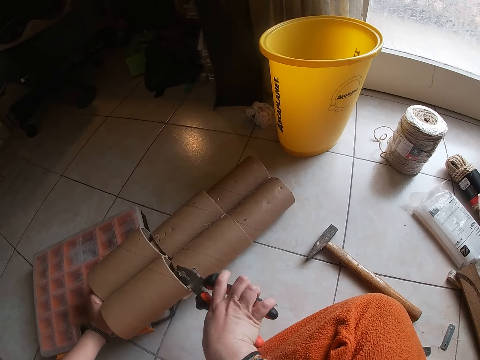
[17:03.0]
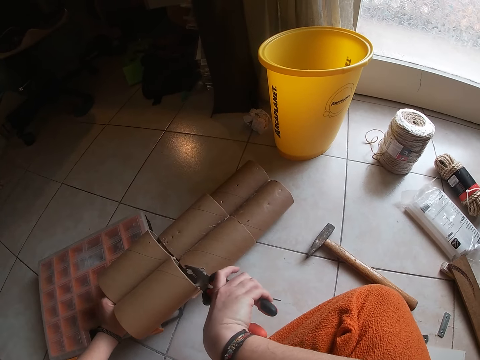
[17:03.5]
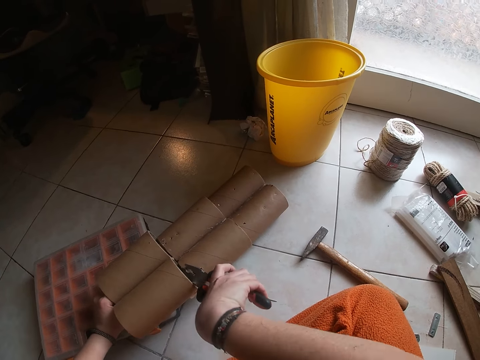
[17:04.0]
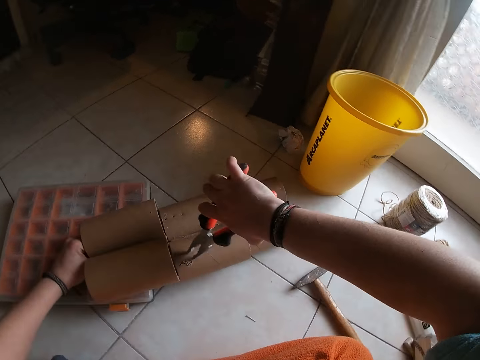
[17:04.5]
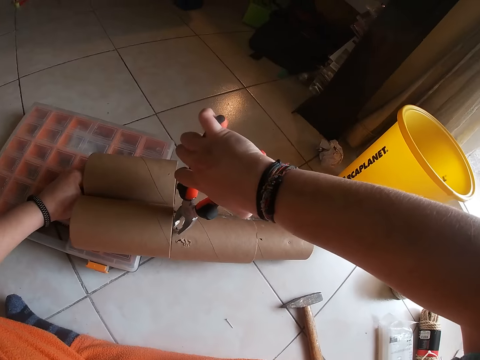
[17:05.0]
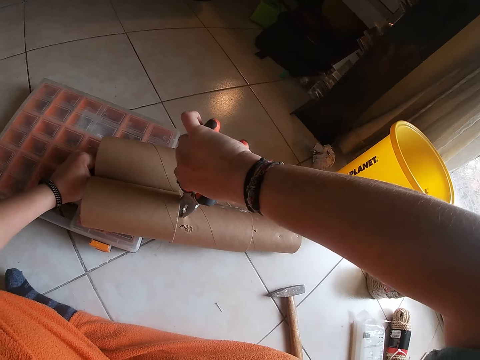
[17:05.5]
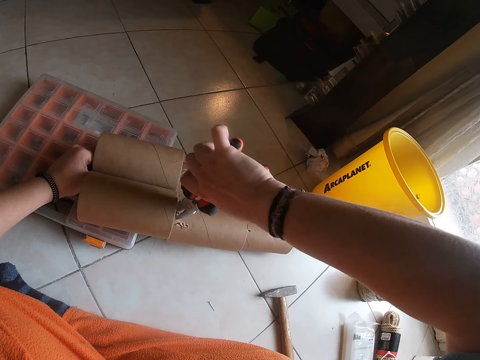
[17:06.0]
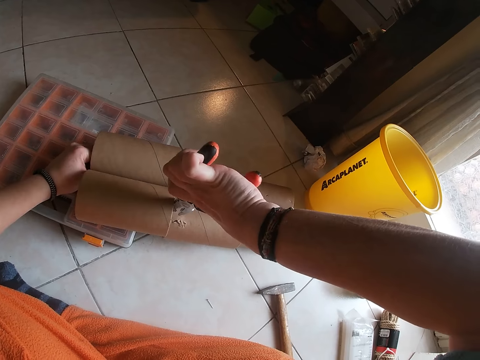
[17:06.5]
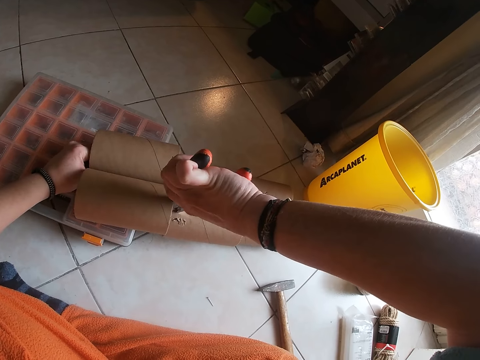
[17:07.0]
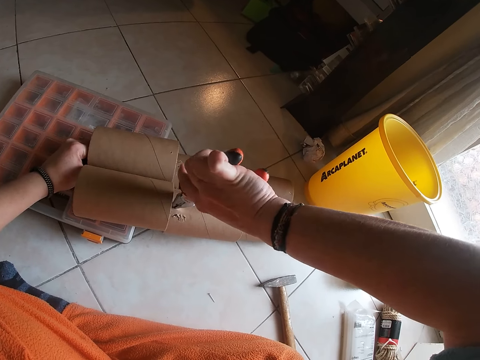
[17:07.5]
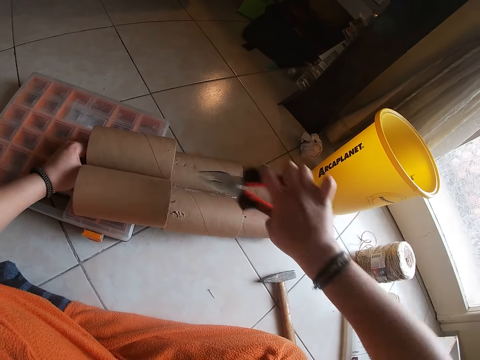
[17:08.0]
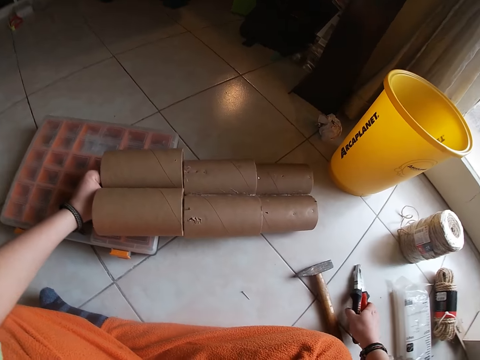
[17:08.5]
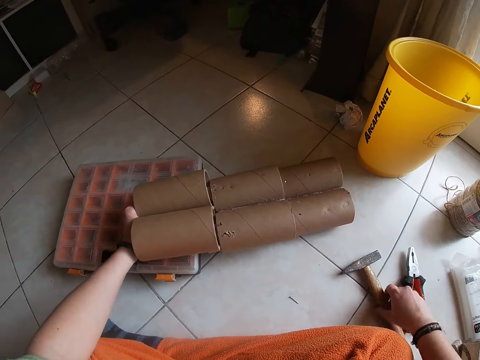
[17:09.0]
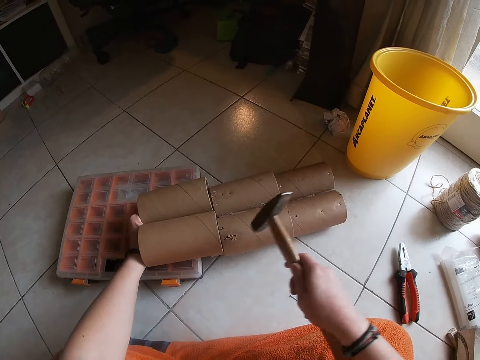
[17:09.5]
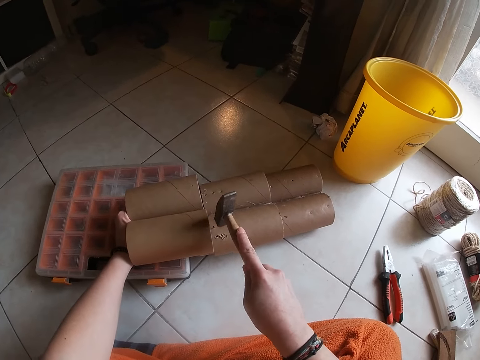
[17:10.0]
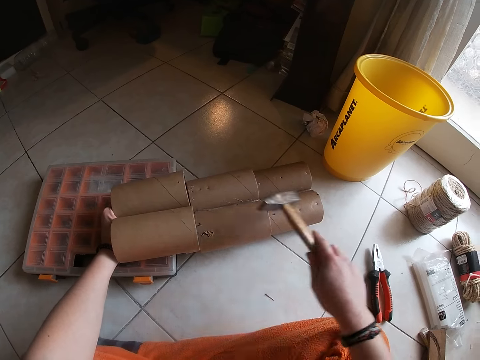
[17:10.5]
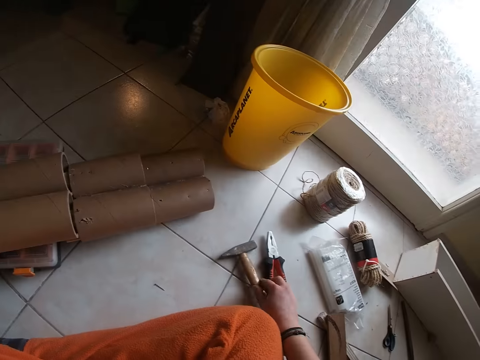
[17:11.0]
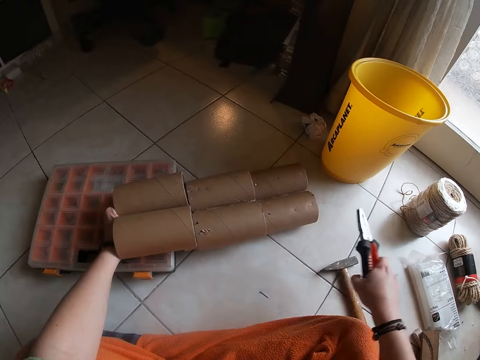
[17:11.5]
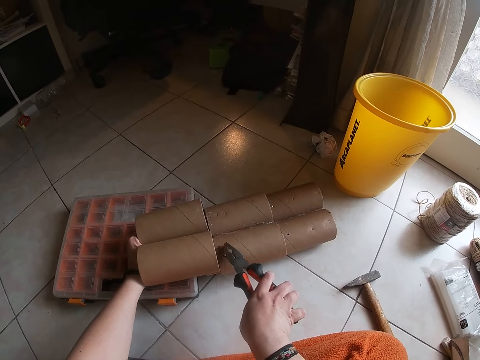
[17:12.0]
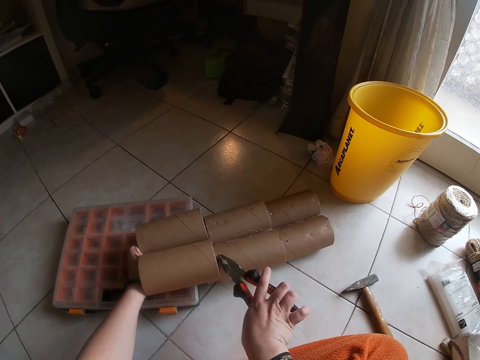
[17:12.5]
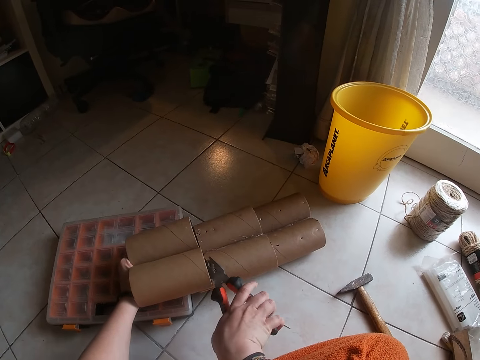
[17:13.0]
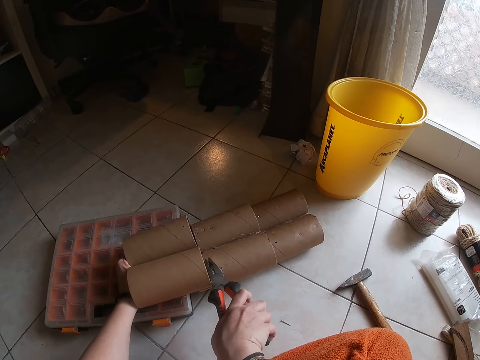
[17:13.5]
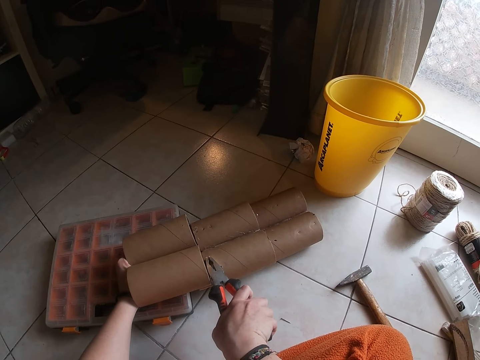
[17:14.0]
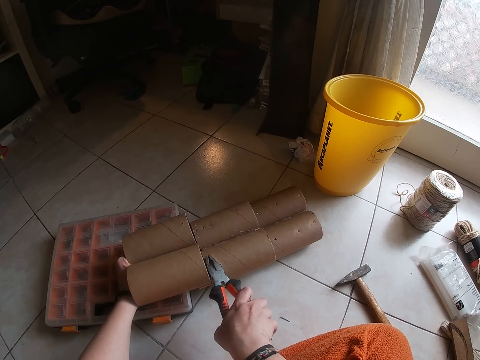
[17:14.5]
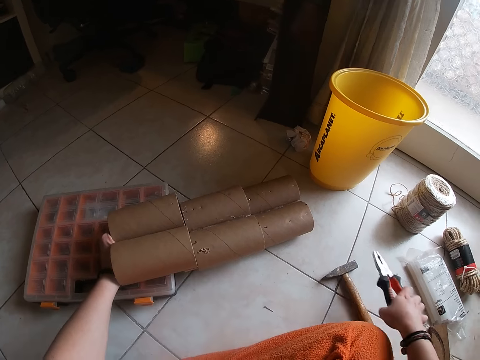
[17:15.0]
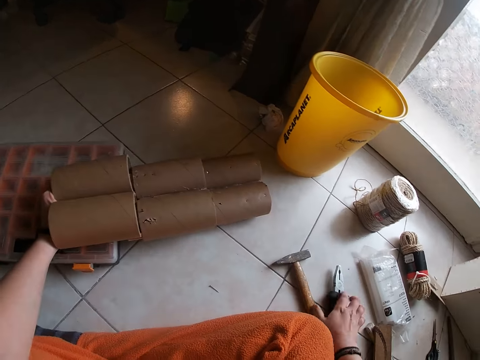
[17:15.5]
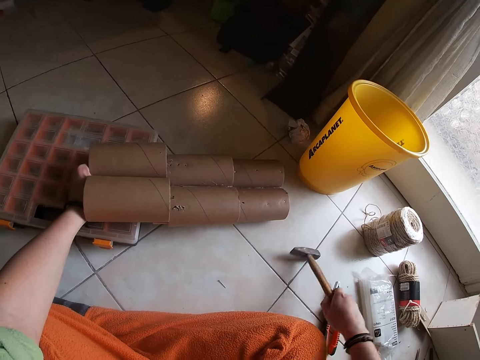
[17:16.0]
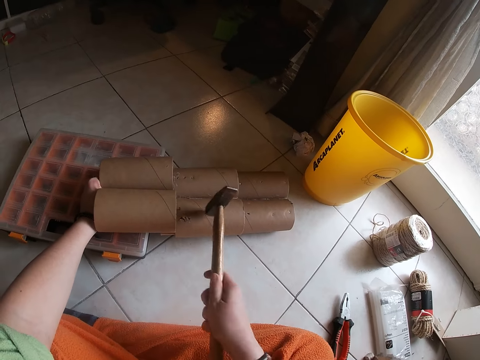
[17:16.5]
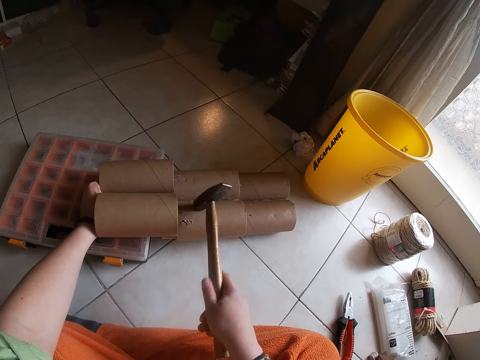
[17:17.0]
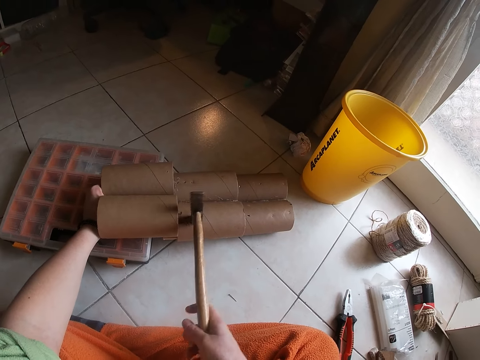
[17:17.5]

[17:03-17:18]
The camera wearer holds the nail with the pliers. She drops the pliers on the floor with her right hand. She picks up the hammer from the floor with her right hand. She hits the nail on the stack of cardboard tubes on the box on the floor with the hammer in her right hand. She puts down the hammer. She picks the pliers from the floor with her right hand. She touches the nail on the stack of cardboard on the floor with the pliers in her right hand. She holds the nail with the pliers. She drops the pliers on the floor with her right hand. She picks up the hammer from the floor with her right hand.

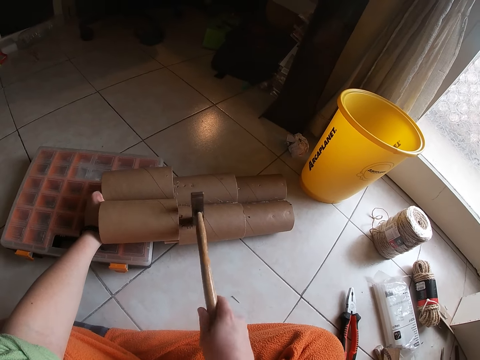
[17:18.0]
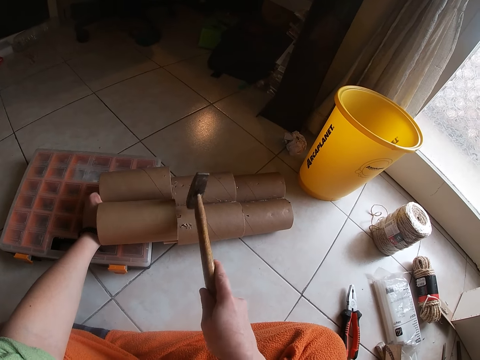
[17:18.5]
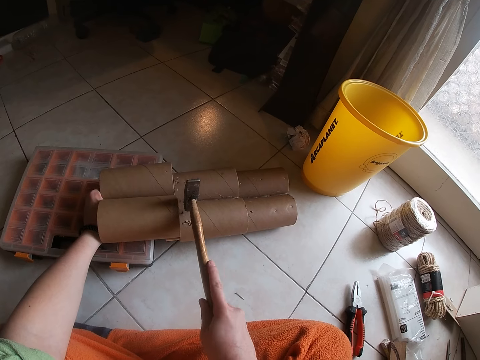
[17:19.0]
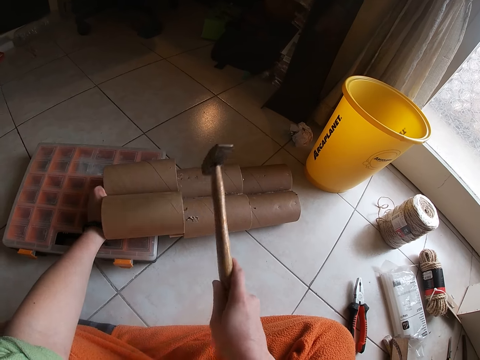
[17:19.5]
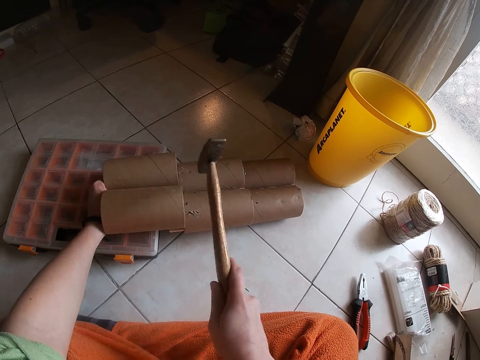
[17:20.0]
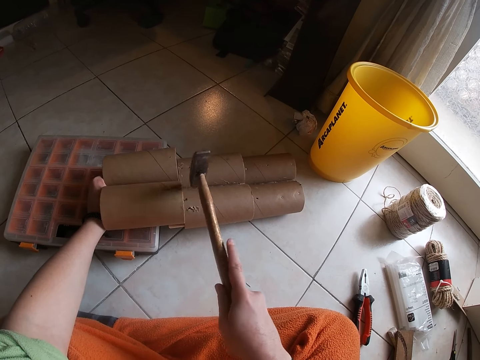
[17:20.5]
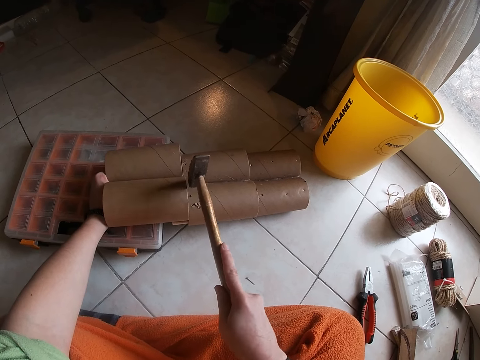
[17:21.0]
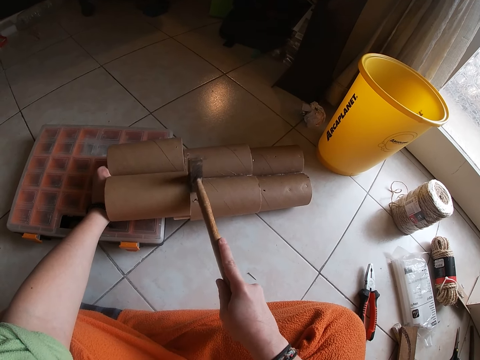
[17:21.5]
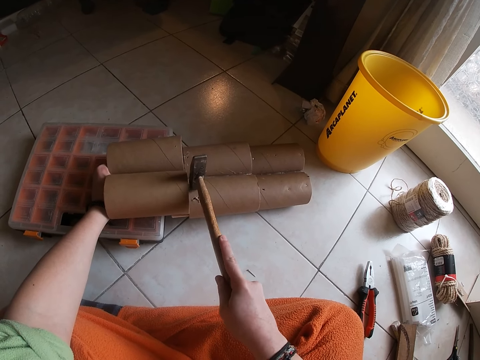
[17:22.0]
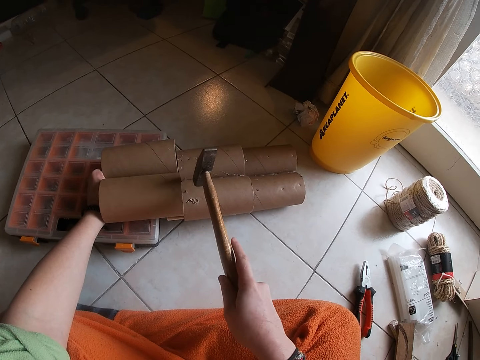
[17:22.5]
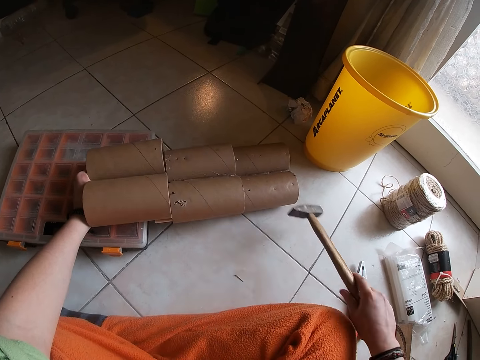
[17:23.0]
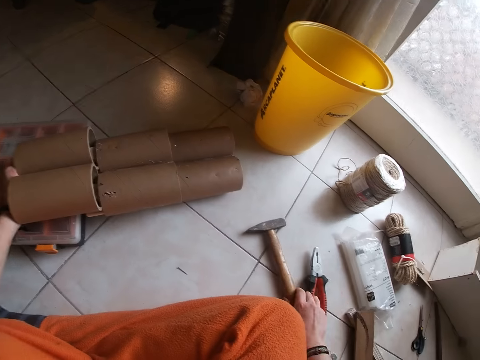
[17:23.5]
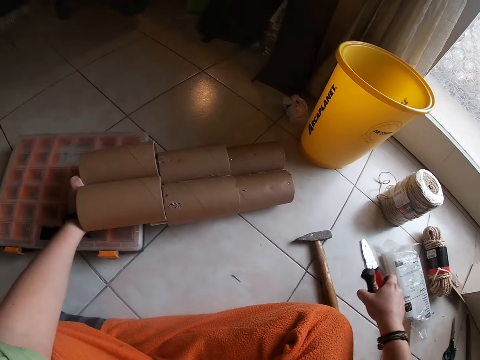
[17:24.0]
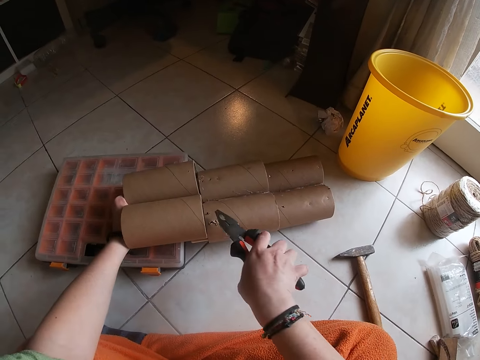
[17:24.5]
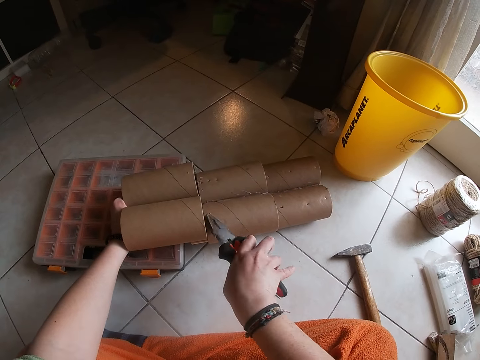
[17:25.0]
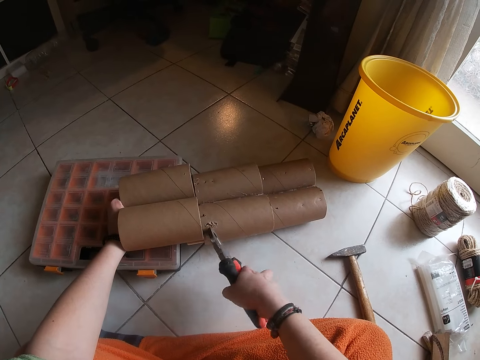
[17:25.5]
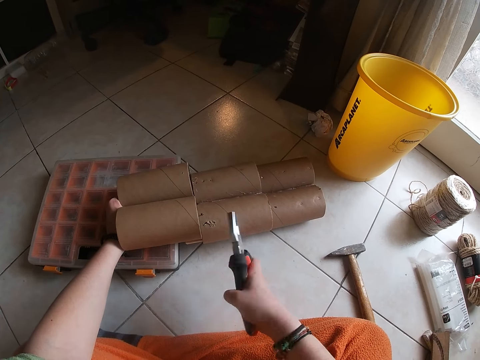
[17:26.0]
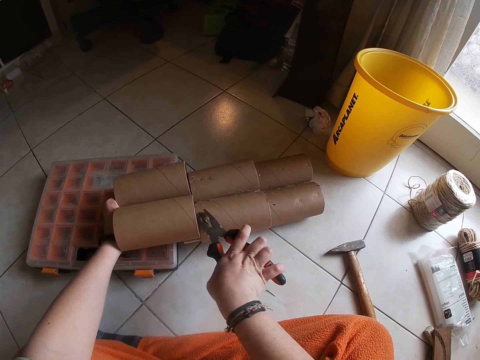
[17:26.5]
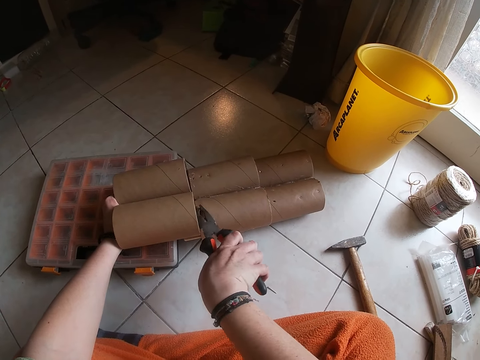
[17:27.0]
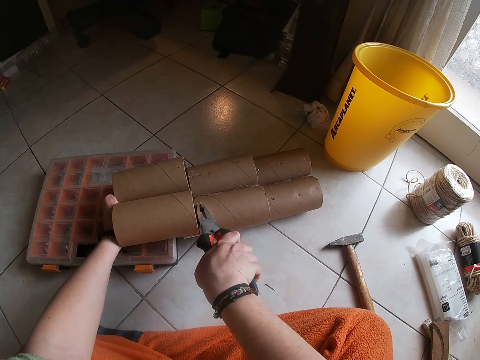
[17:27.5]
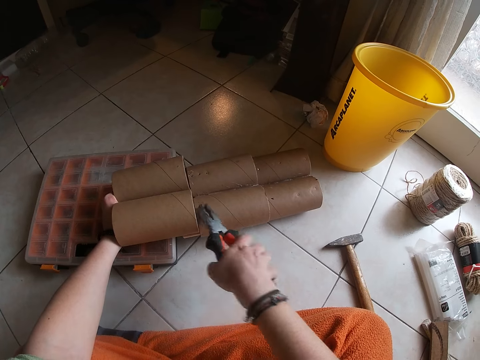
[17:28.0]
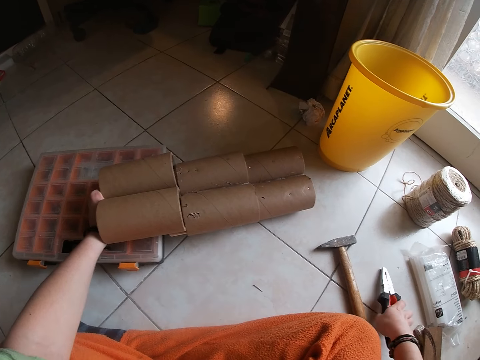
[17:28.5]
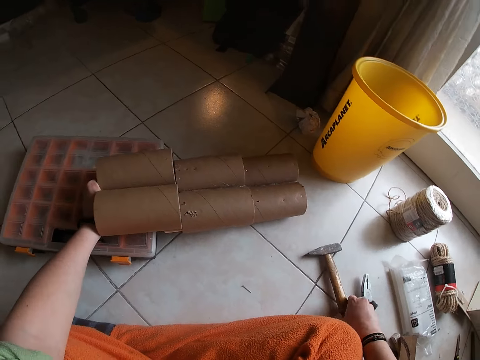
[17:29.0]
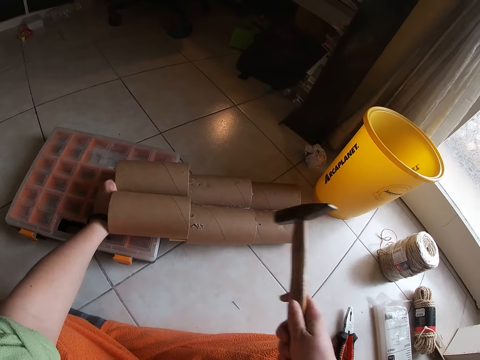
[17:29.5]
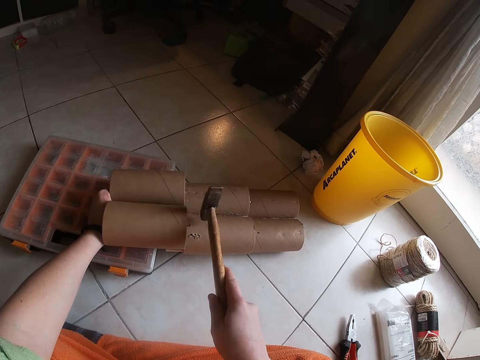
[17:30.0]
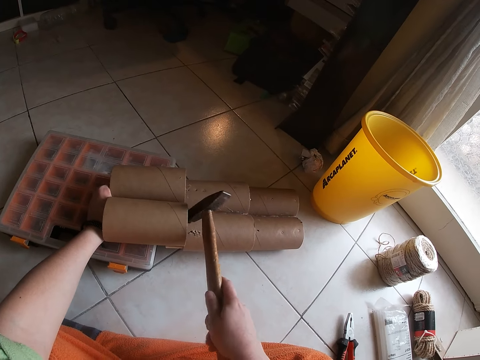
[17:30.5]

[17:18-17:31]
The camera wearer hits the nail on the stack of cardboard tubes on the box on the floor with the hammer in her right hand. She drops the hammer on the floor with her right hand. She picks the pliers from the floor with her right hand. She touches the nail on the stack of cardboard on the floor with the pliers in her right hand. She holds the nail with the pliers. She drops the pliers on the floor with her right hand. She picks up the hammer from the floor with her right hand.
